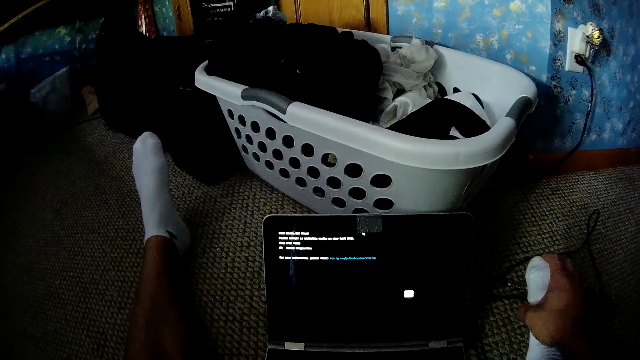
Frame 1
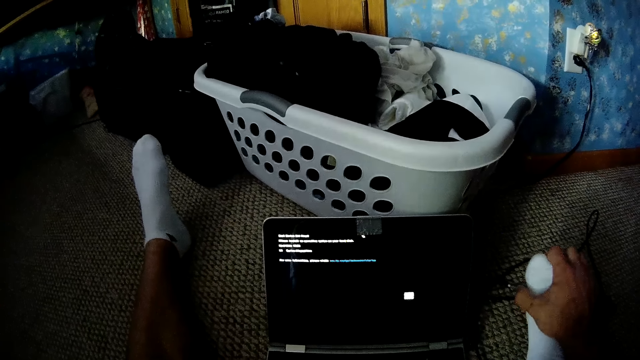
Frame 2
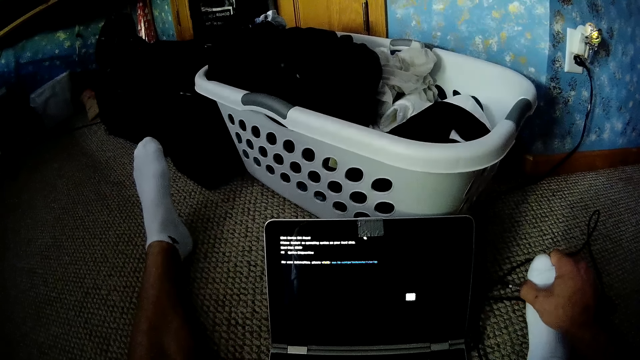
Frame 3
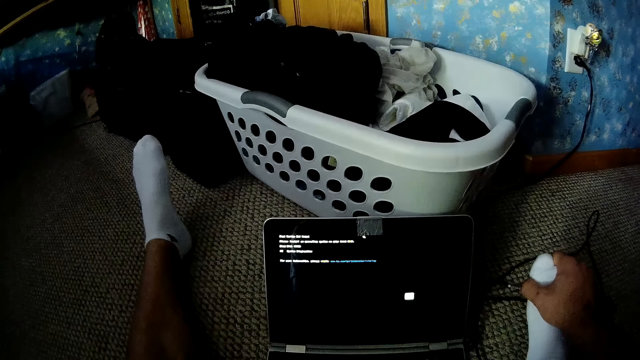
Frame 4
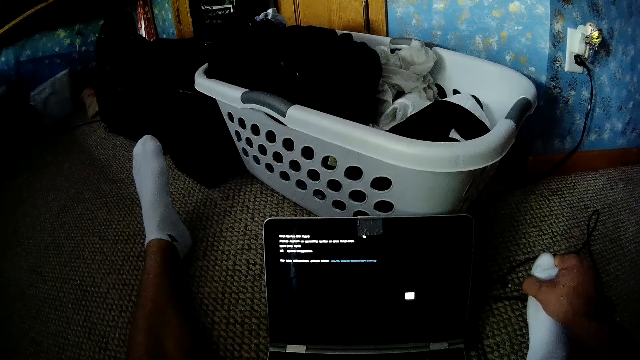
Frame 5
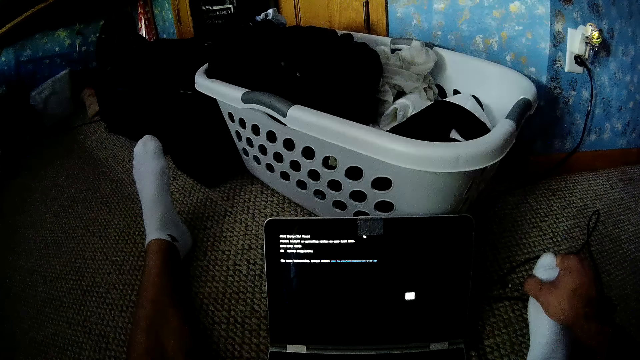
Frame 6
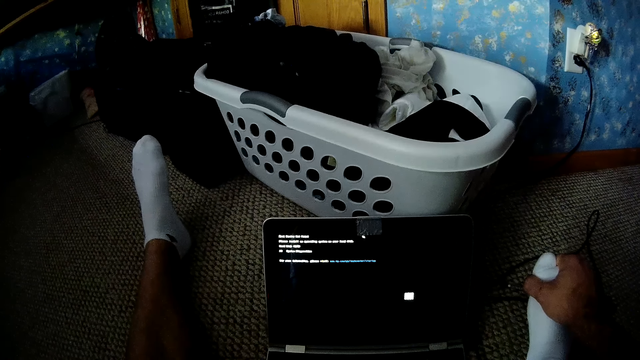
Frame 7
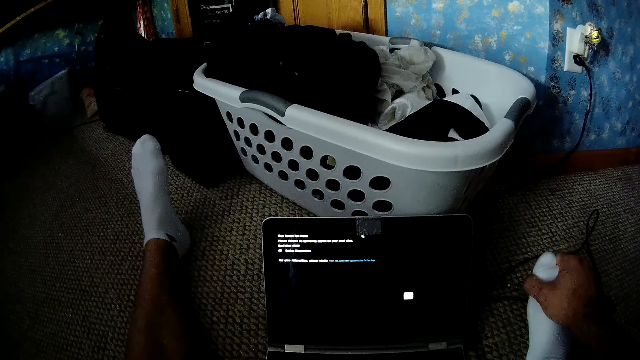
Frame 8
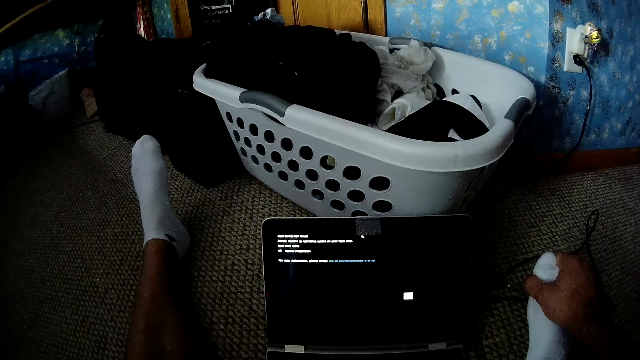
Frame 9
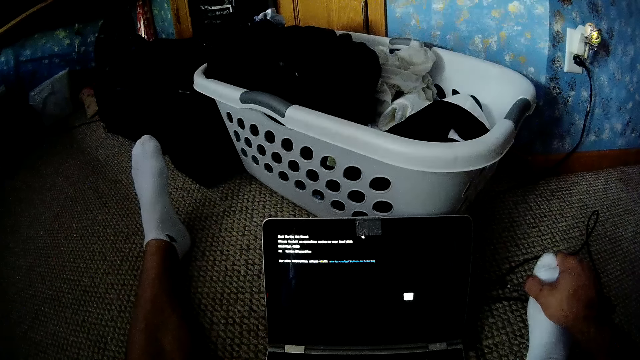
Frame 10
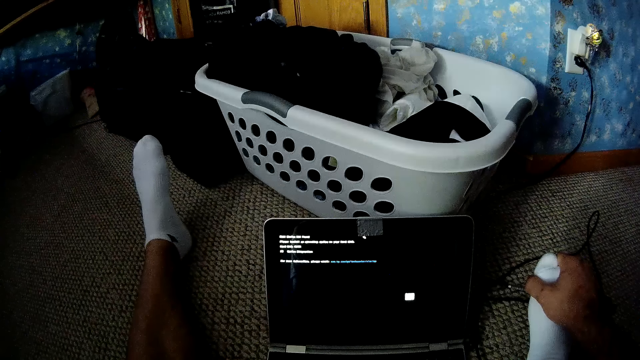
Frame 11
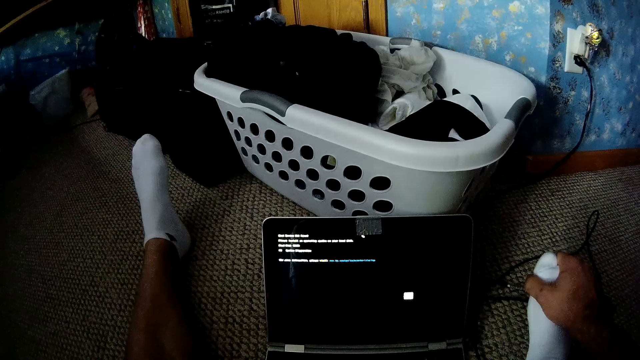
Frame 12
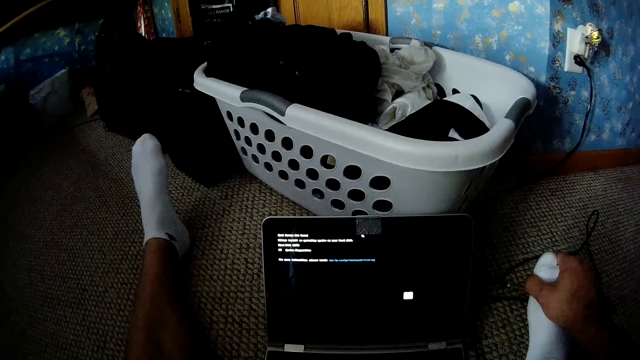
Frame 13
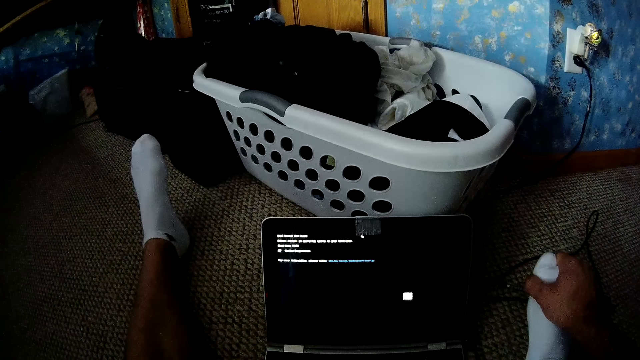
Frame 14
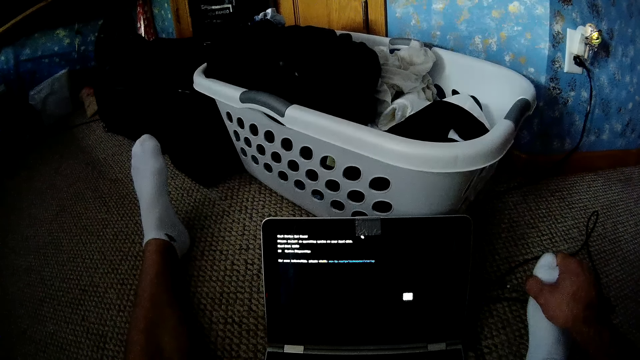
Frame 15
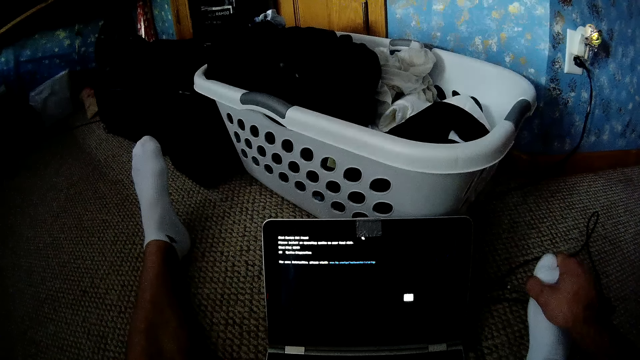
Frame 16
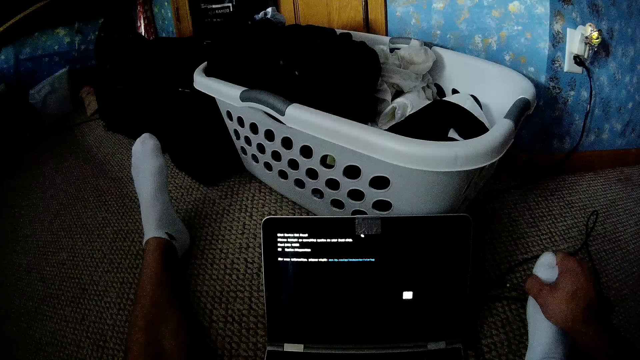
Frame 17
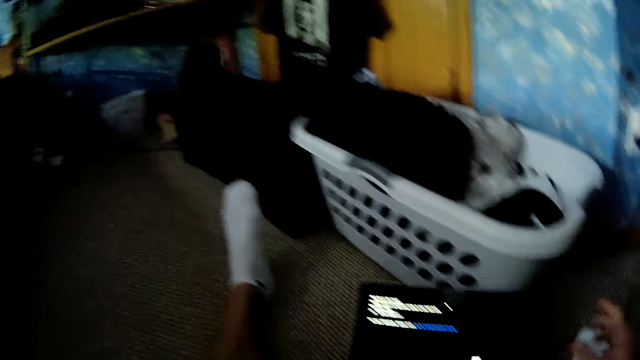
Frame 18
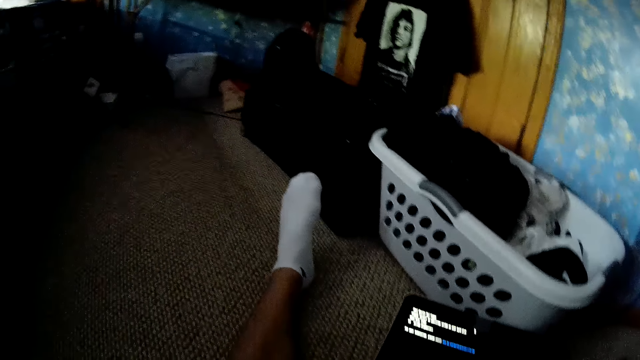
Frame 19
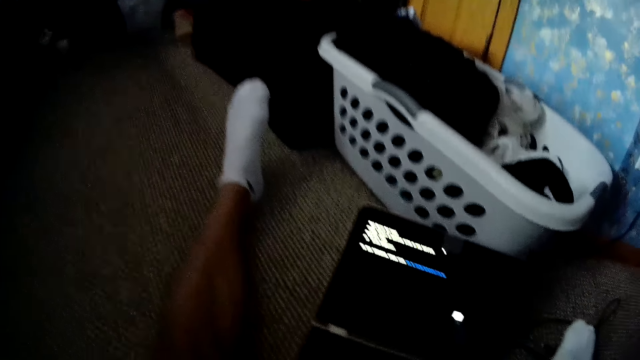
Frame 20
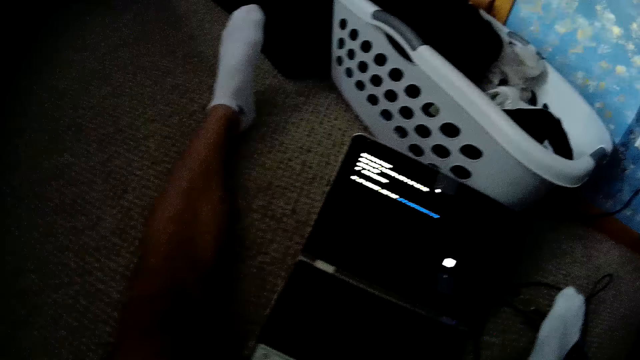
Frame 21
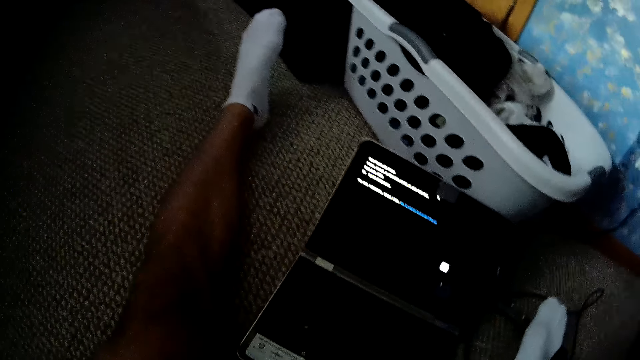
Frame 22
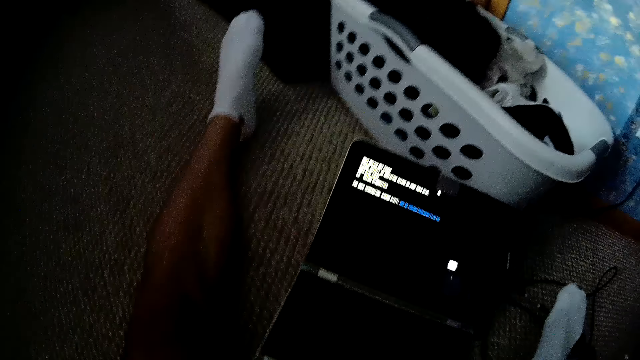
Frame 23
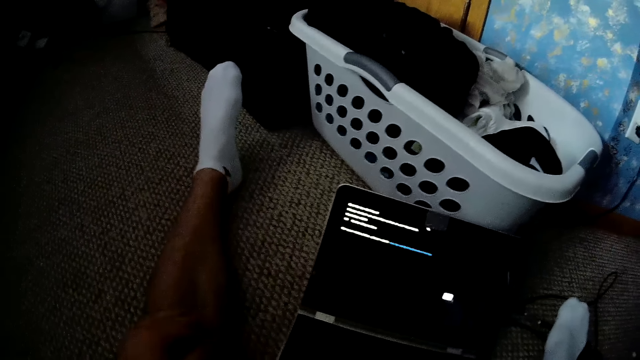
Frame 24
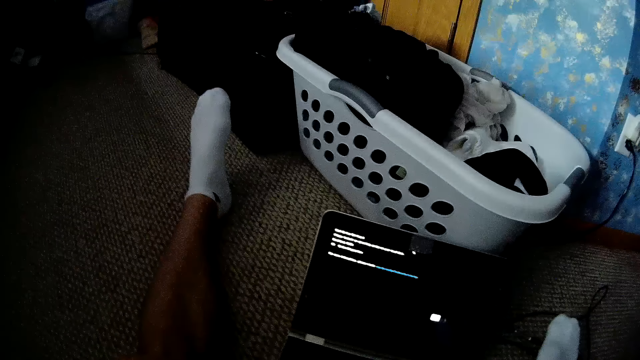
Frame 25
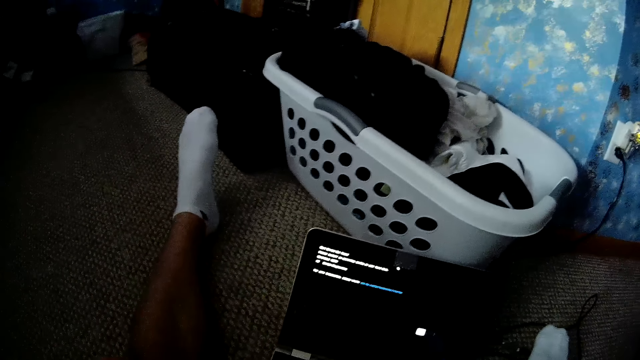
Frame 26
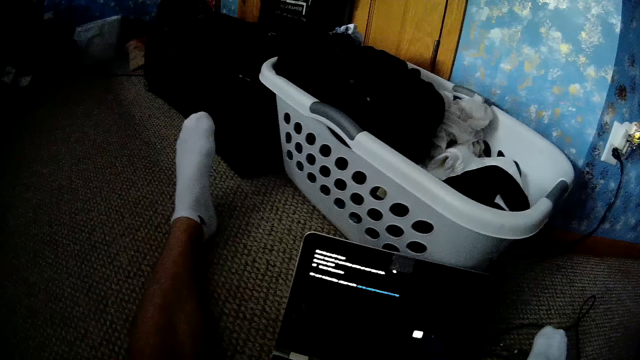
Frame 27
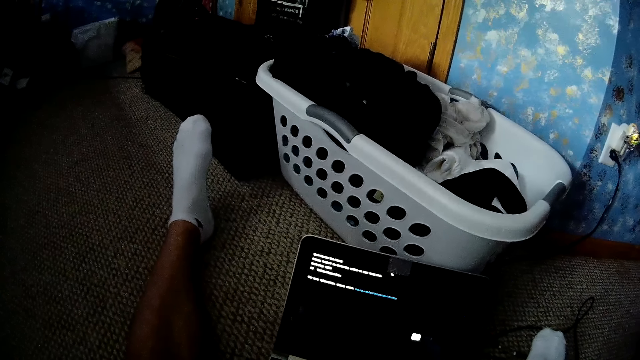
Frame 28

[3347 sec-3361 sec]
The camera wearer looks around.

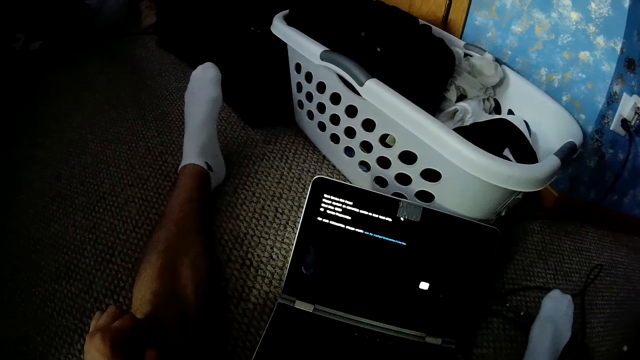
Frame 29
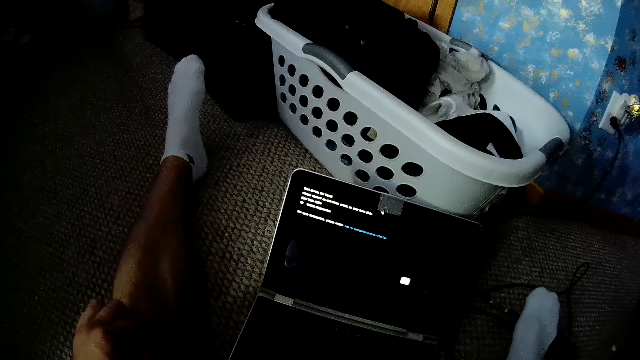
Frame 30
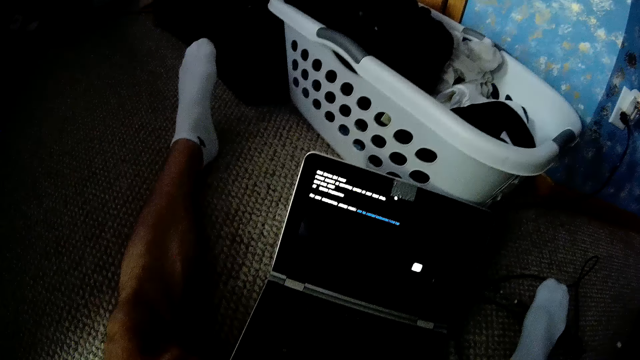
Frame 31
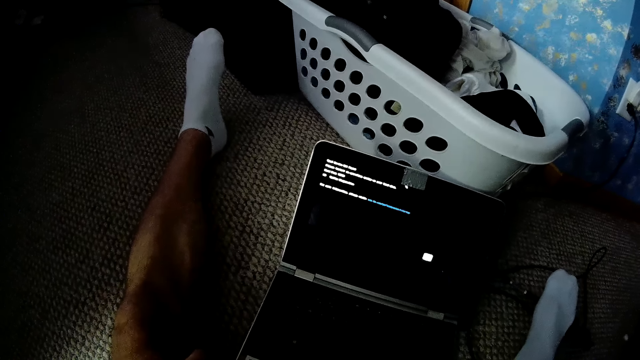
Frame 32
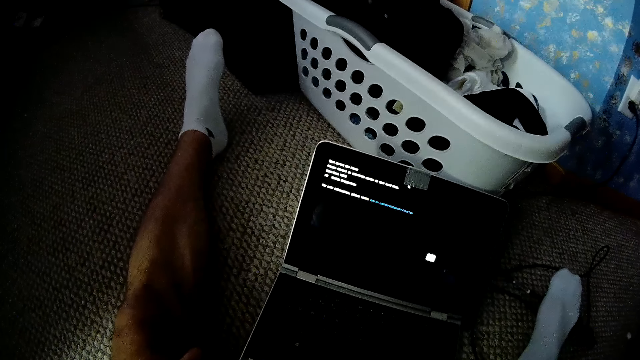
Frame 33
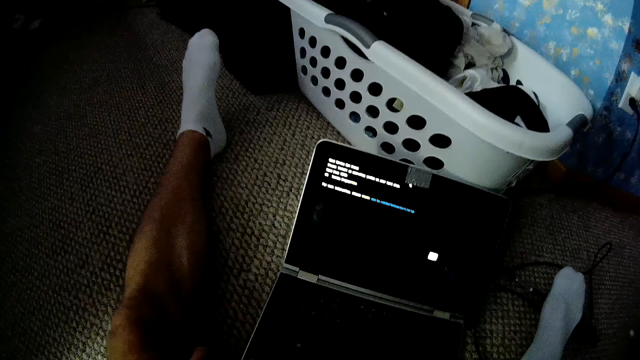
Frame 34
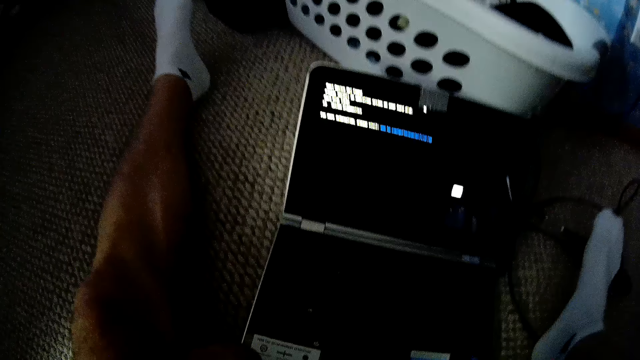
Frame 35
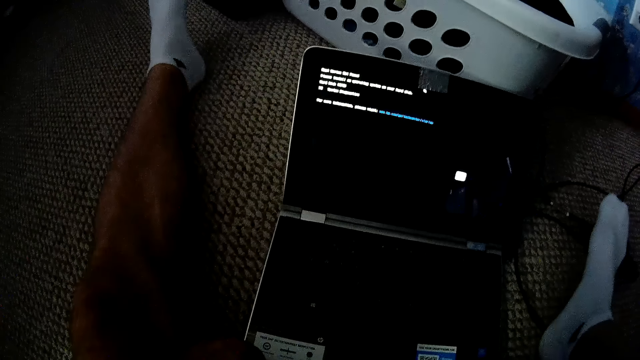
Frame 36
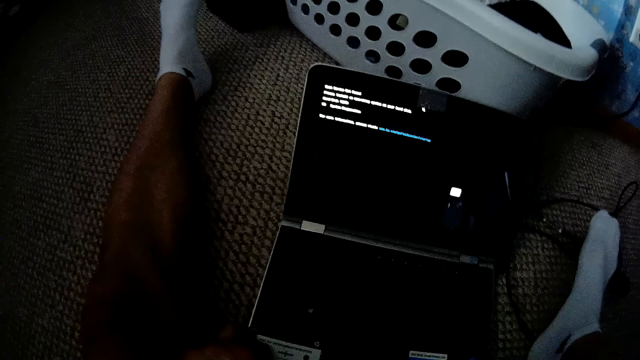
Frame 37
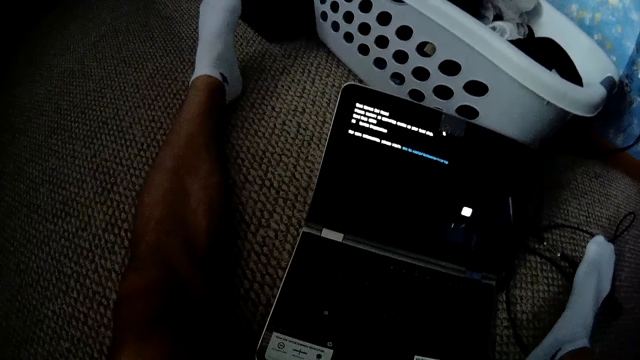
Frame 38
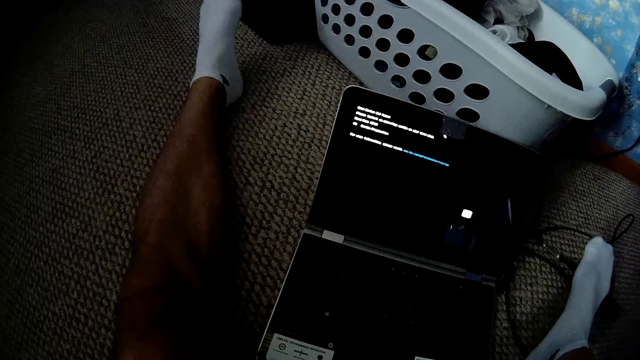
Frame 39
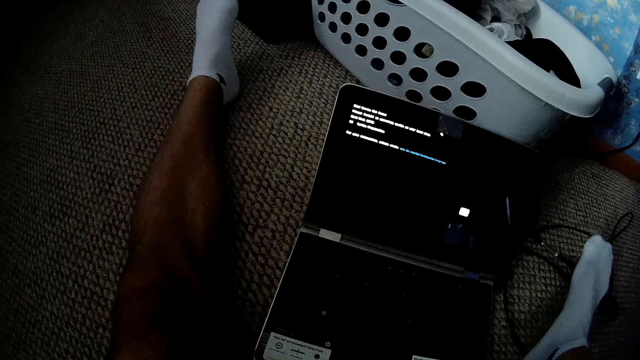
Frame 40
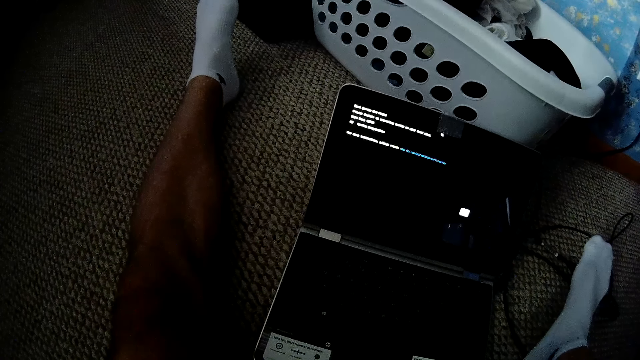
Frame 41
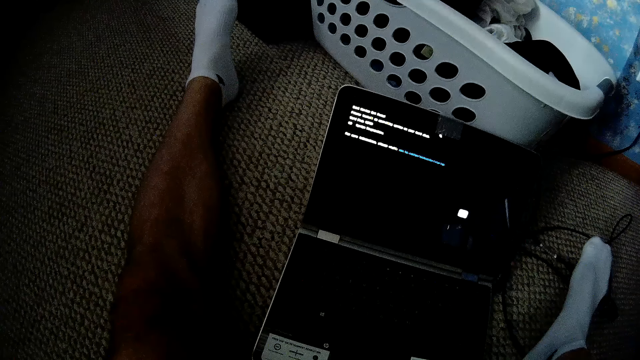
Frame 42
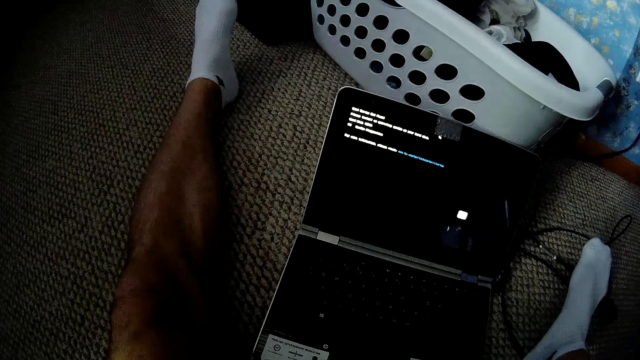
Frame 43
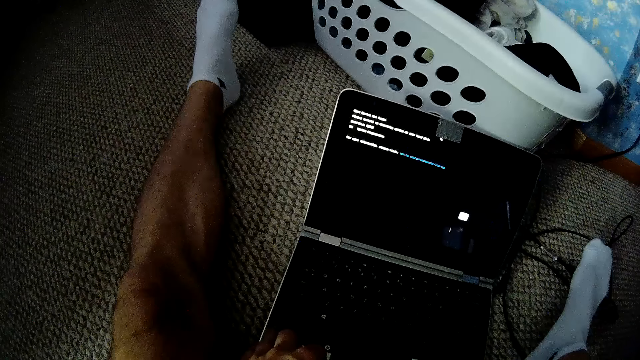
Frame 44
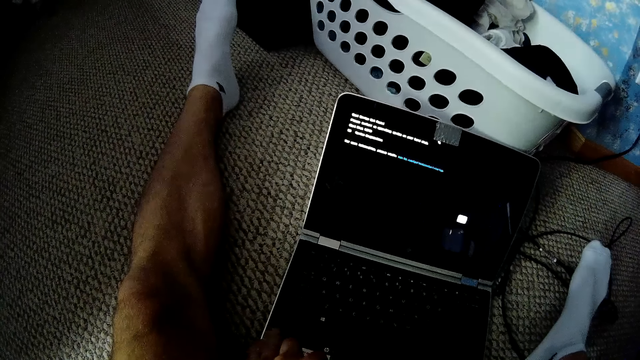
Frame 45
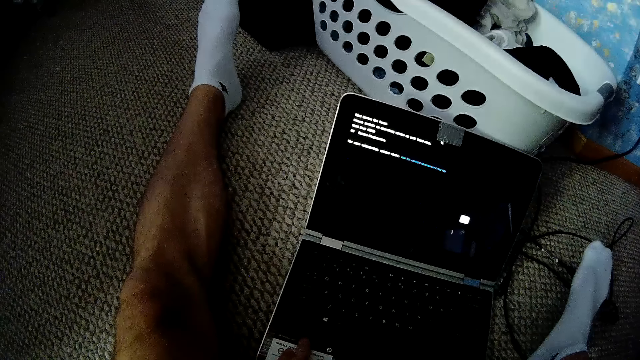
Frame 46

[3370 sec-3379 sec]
The camera wearer moves a hand. They move forward.
